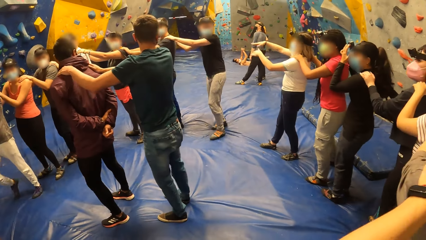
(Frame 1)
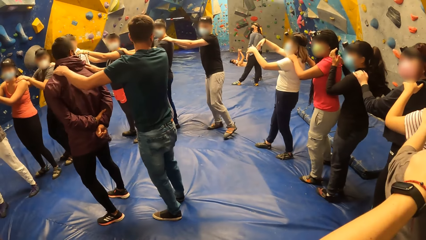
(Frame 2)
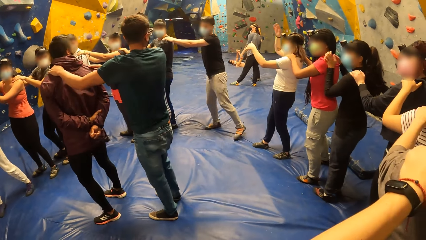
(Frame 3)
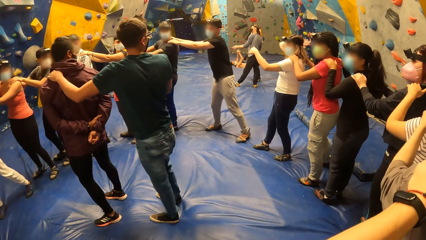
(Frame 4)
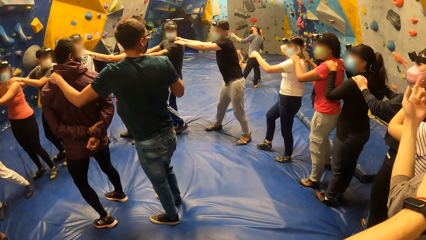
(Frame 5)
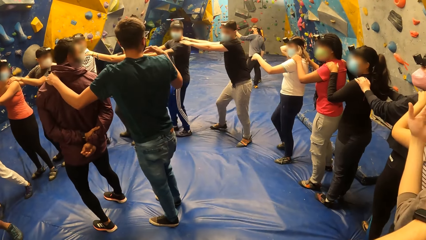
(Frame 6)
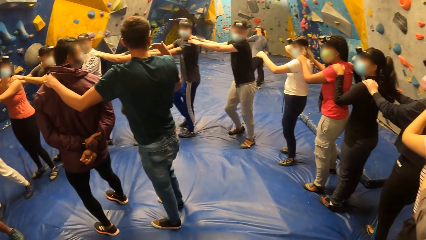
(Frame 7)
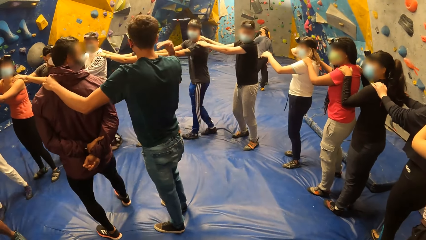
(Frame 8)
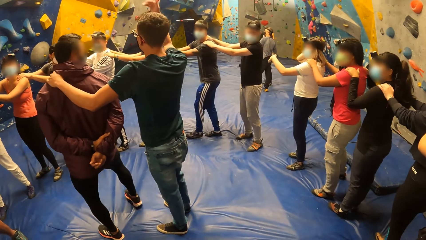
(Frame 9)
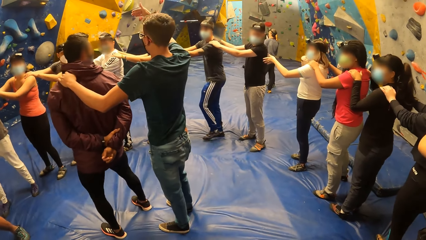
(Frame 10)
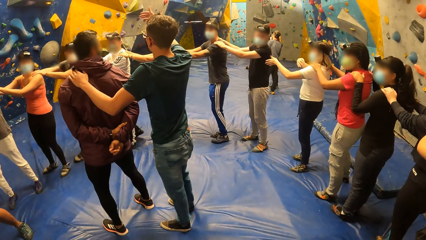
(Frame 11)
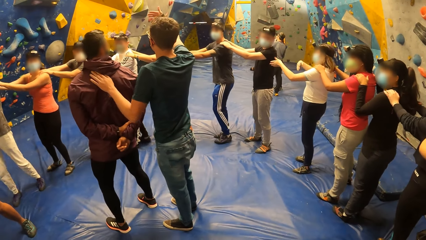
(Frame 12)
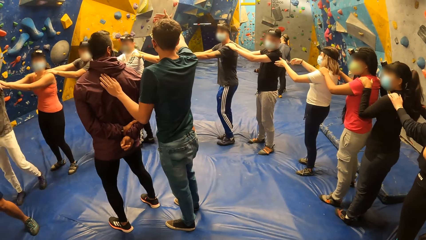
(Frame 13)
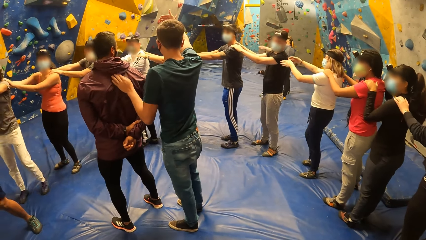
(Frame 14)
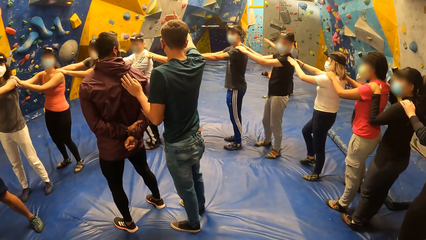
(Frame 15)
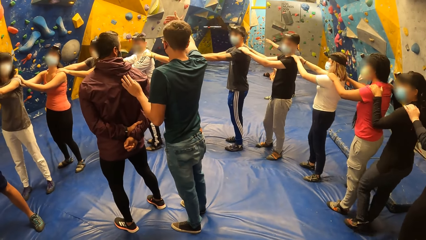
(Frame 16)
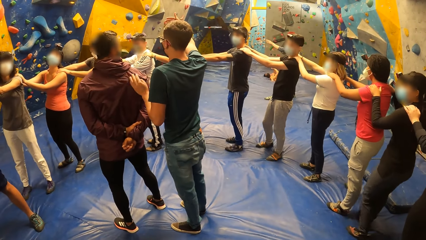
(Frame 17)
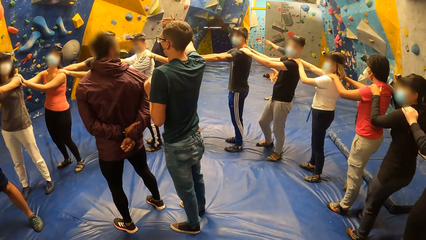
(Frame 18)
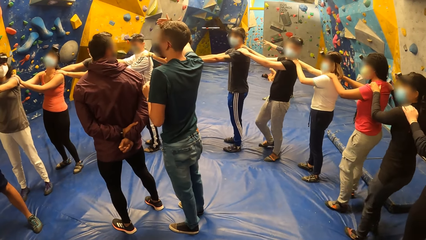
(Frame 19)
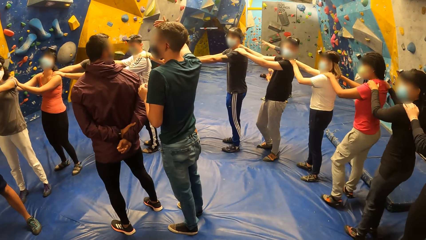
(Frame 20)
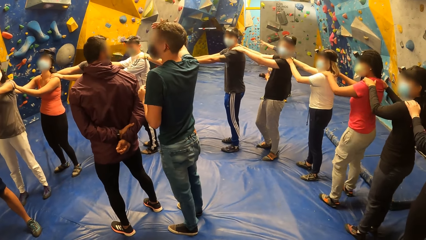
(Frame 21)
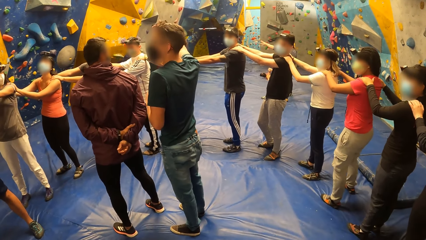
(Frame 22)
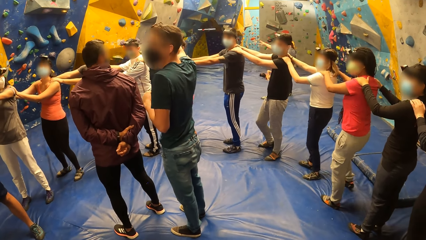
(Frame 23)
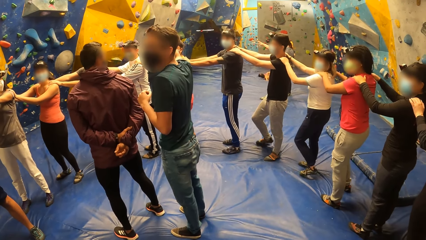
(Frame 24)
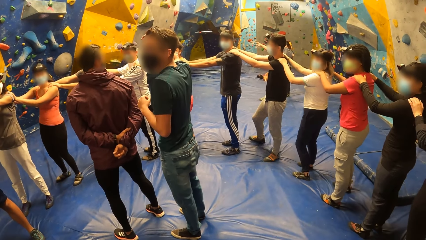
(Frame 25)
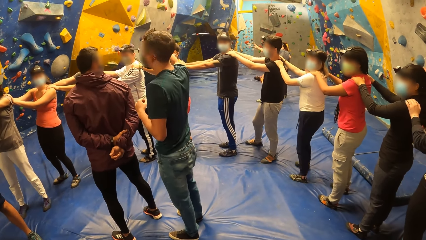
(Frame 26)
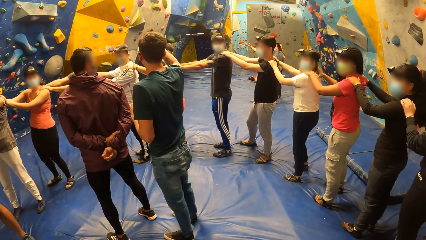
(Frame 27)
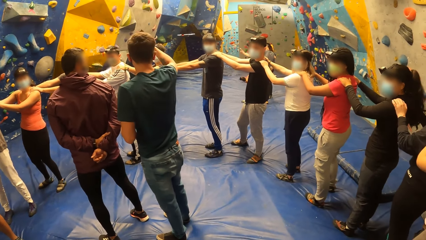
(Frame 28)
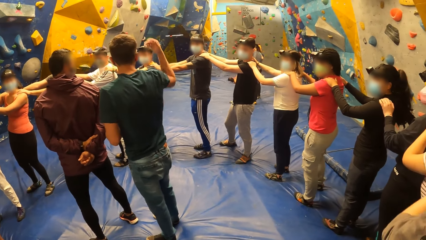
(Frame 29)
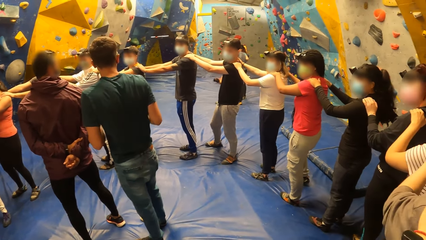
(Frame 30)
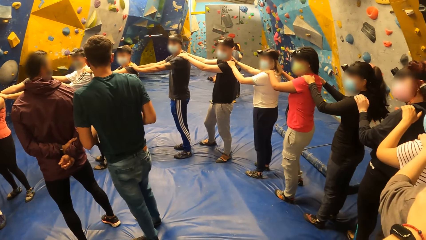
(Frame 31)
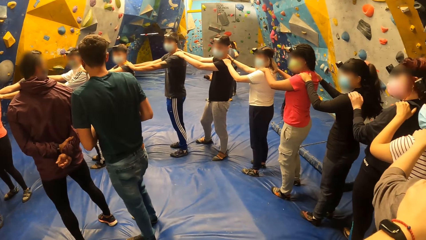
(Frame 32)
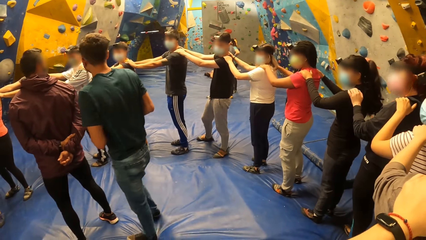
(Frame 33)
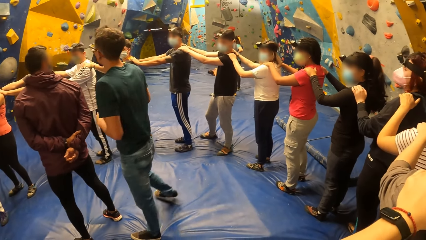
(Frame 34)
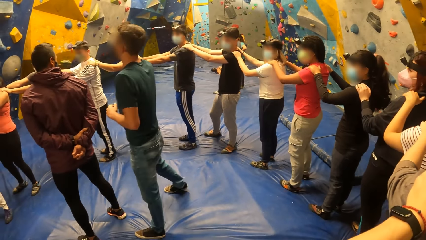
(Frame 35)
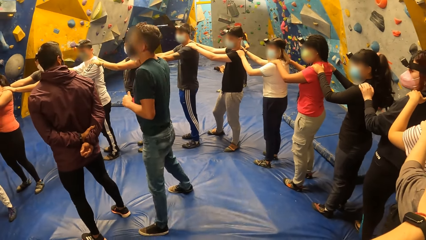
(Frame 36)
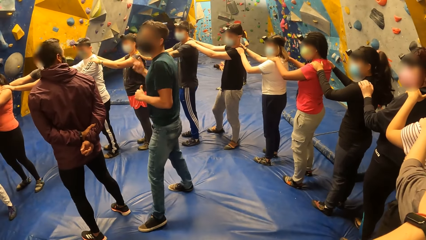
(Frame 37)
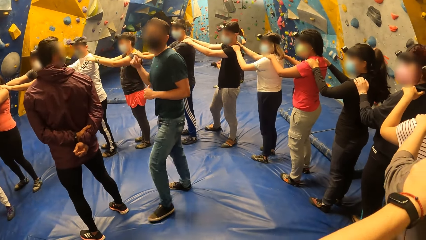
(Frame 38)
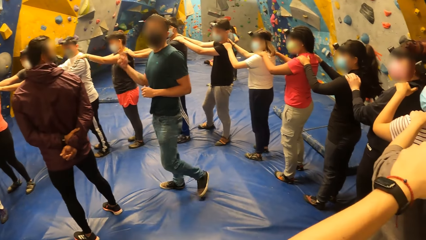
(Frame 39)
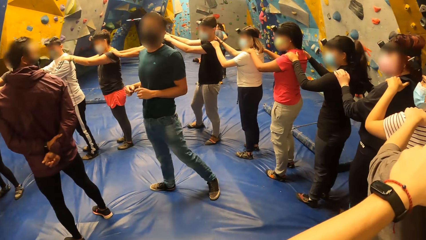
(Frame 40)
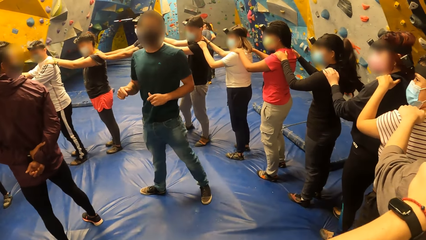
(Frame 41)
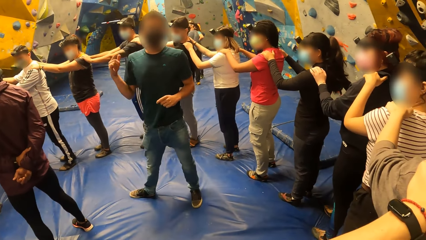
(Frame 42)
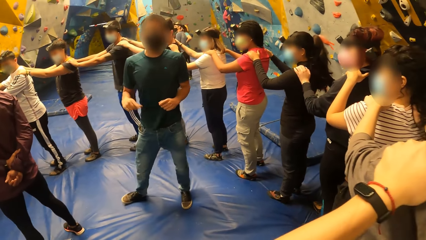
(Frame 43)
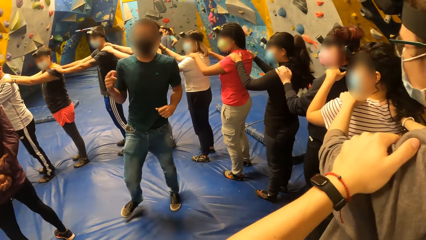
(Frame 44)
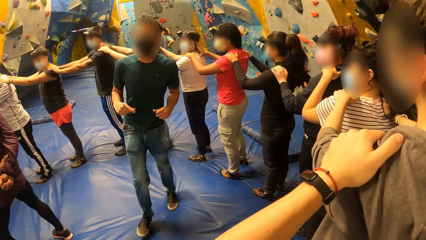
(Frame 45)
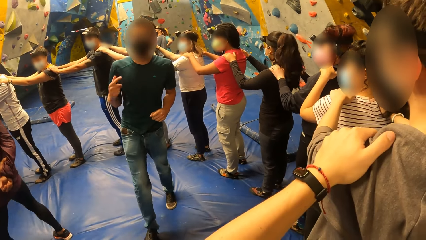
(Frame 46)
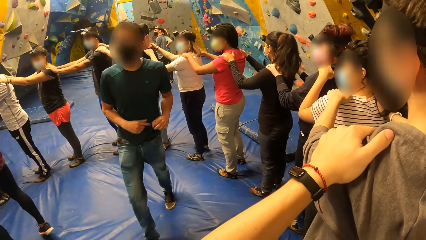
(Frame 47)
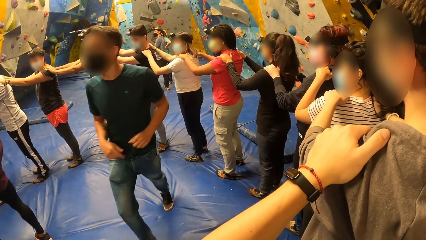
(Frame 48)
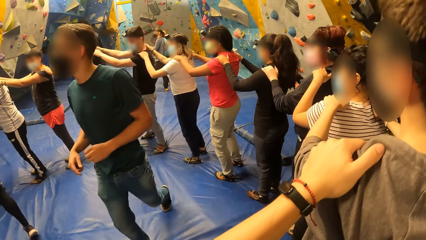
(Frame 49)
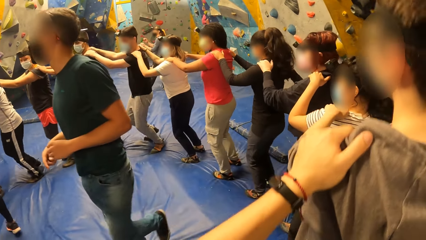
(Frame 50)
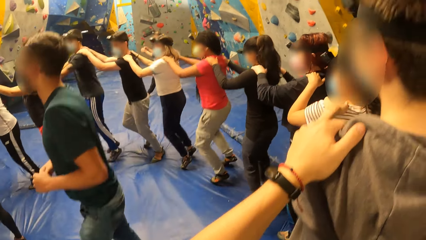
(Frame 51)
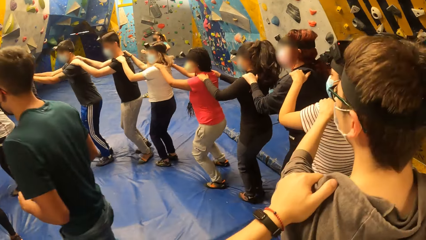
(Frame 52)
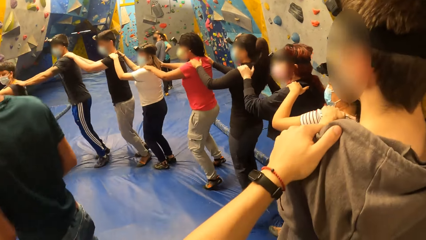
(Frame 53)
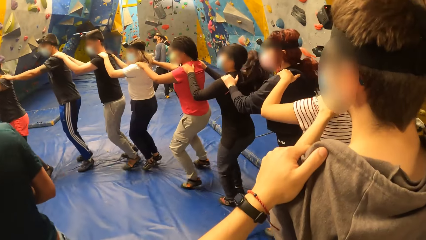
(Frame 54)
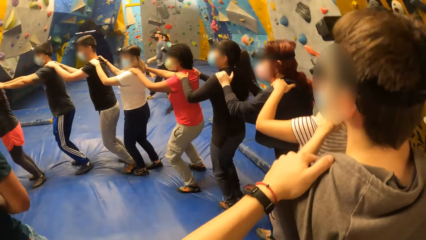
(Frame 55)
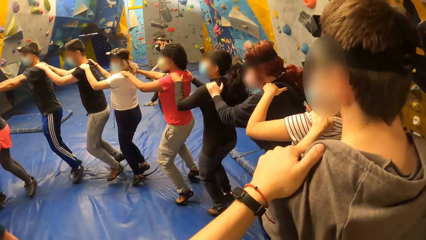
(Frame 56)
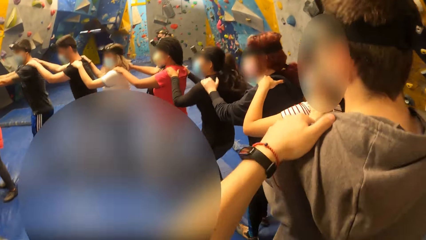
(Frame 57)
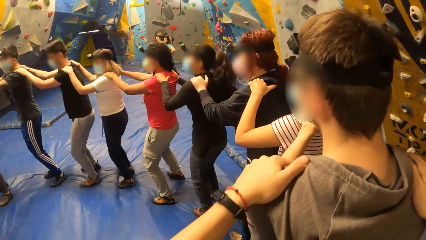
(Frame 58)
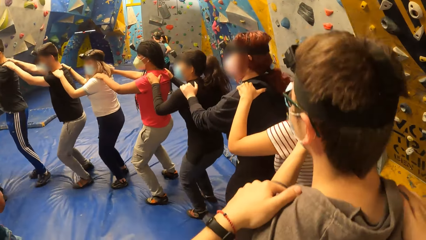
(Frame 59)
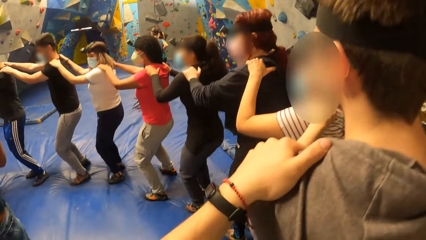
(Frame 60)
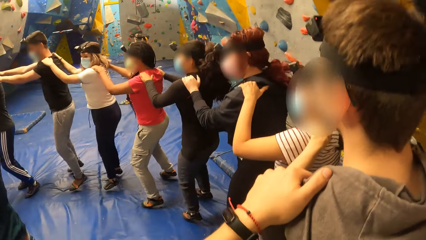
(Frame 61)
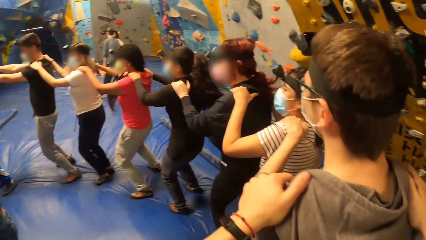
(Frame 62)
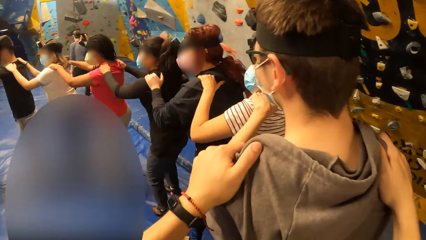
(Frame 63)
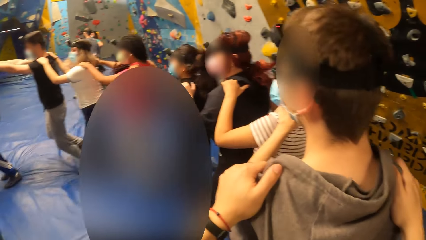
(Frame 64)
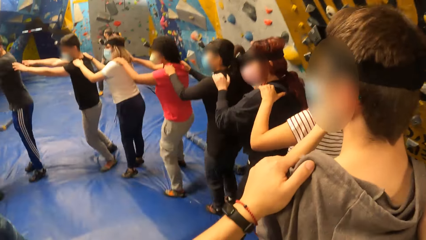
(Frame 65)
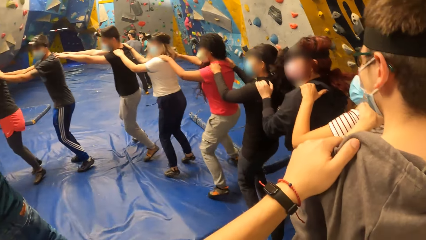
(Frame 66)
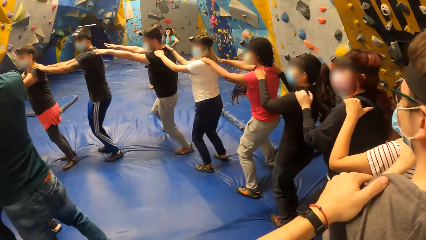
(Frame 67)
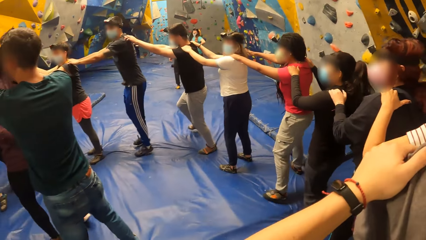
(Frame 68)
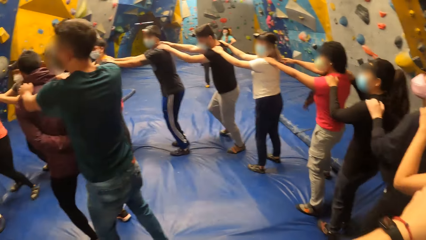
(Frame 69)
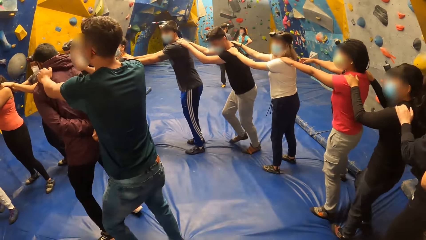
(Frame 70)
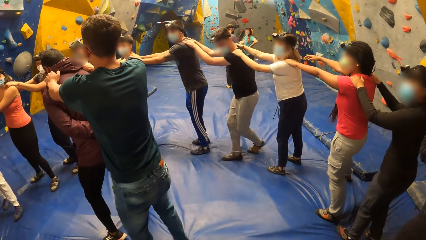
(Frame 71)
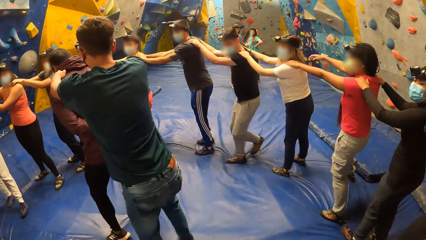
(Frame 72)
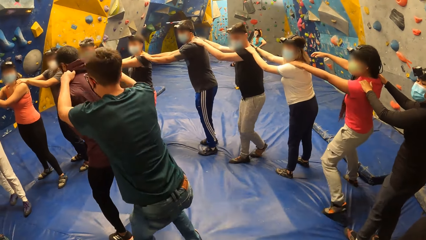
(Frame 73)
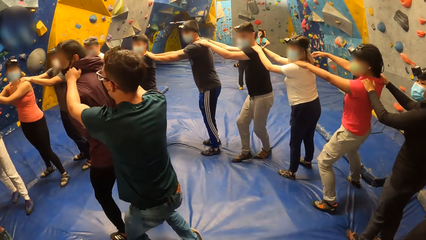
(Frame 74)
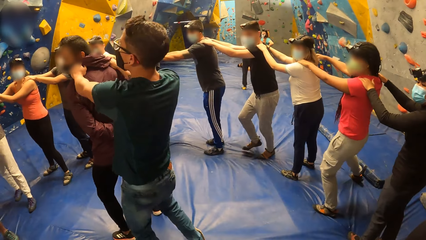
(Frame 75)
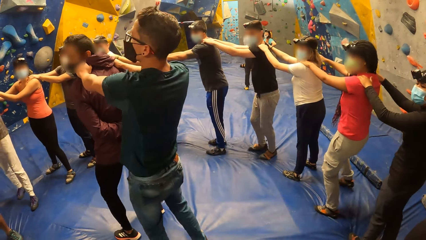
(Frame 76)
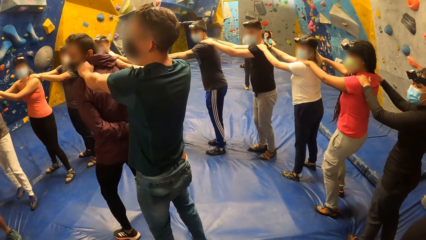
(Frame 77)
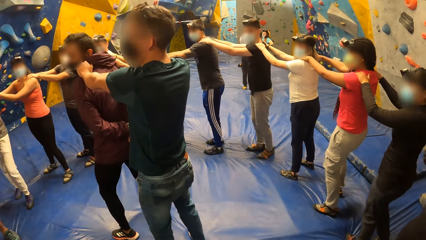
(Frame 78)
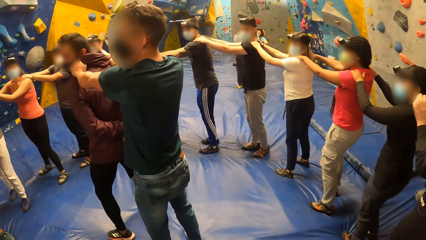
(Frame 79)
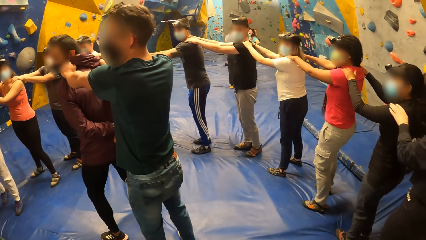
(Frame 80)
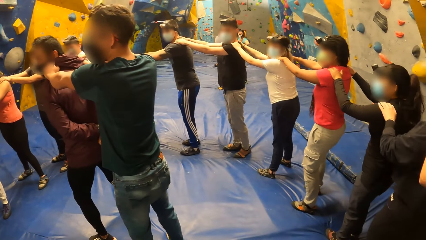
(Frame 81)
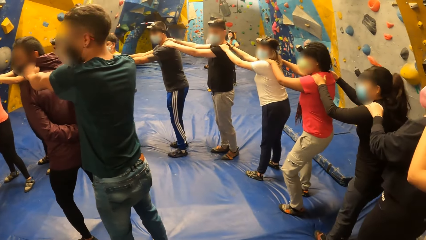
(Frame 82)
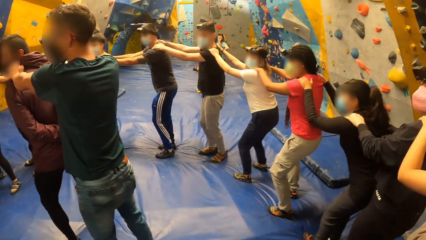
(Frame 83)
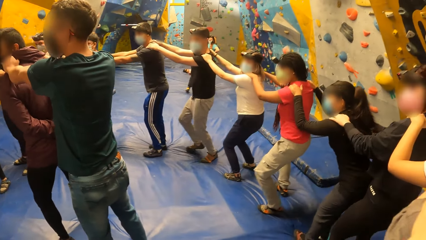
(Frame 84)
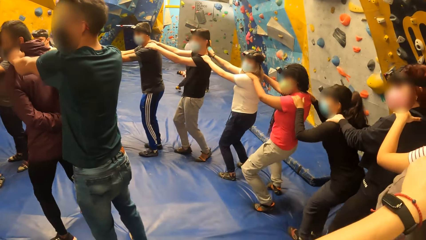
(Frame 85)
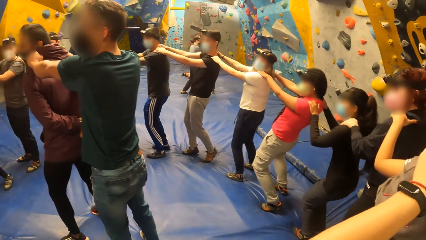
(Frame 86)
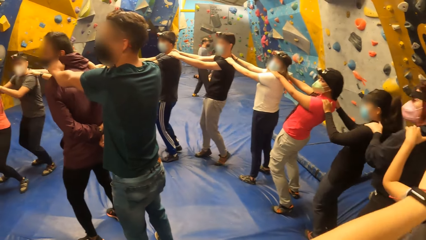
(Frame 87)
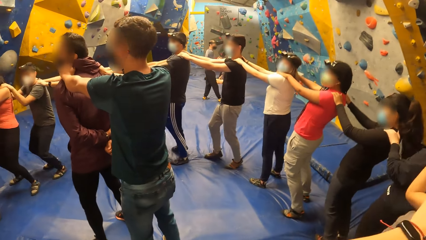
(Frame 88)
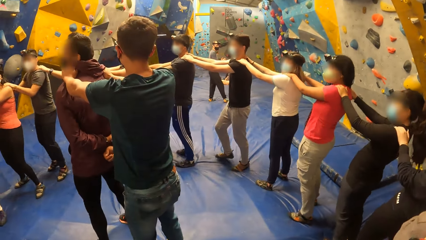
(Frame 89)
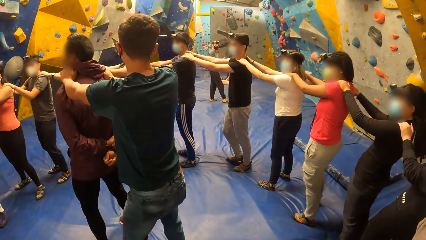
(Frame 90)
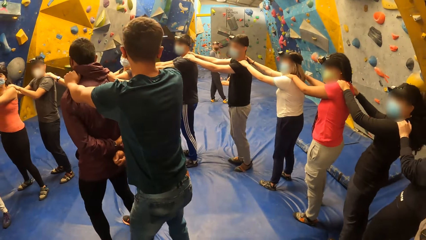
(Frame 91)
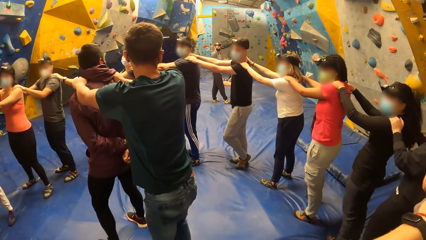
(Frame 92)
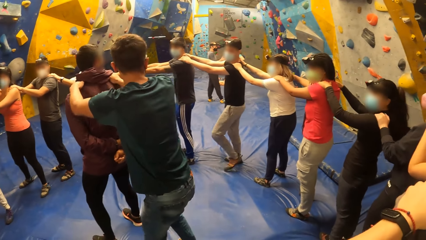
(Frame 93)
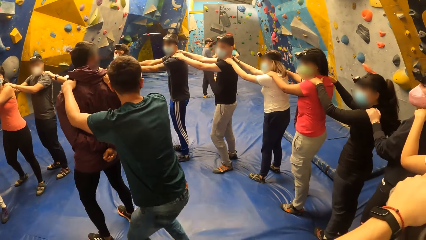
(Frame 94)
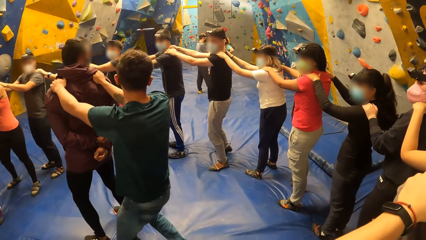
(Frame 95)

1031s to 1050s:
The camera wearer looks around. A woman places her hands on a man's shoulders. A second man interacts with the group of people in the bouldering room. The camera wearer moves the hands. The second man removes his right hand from the first man's left shoulder. The camera wearer looks around. The second man interacts with the group of people in the bouldering room. The camera wearer moves the hand. They move the hand again. The group of people in the bouldering room jump on the bouldering foam. A lady jumps. A third man jumps. A fourth man jumps. The woman places her hands on the first man's shoulders. The second man interacts with the group of people in the bouldering room. The camera wearer looks around. A man moves his waist.
